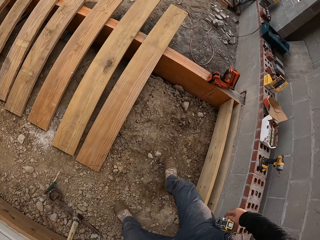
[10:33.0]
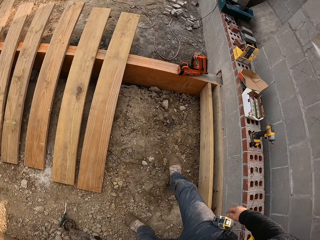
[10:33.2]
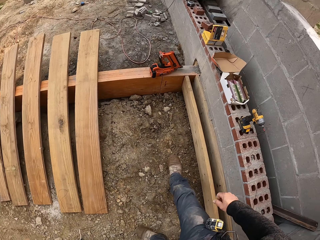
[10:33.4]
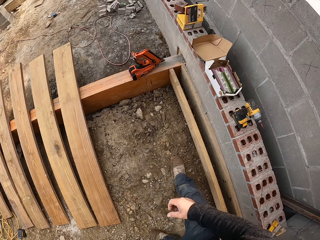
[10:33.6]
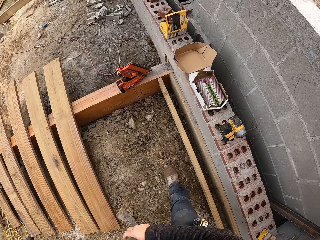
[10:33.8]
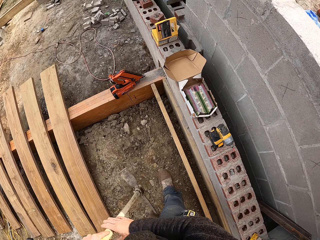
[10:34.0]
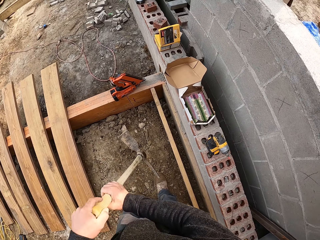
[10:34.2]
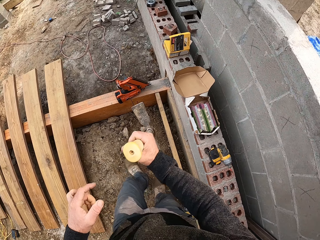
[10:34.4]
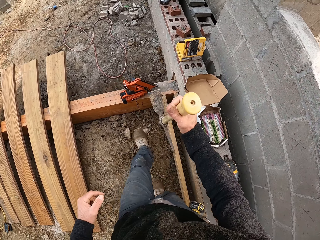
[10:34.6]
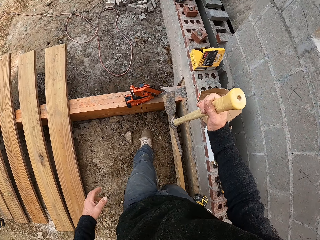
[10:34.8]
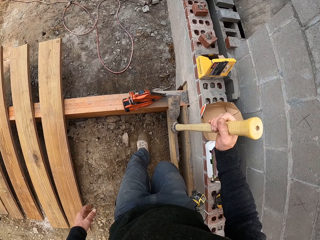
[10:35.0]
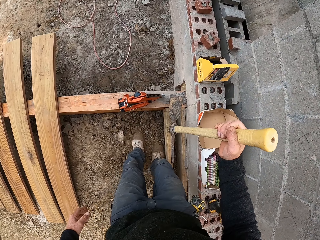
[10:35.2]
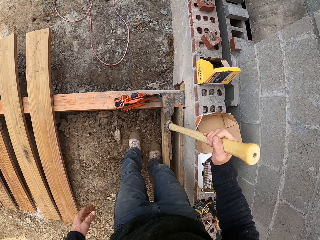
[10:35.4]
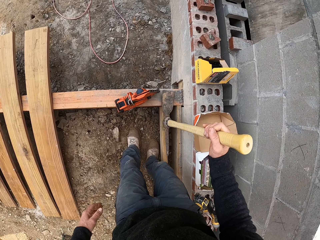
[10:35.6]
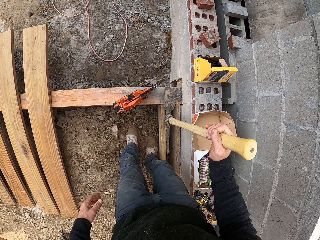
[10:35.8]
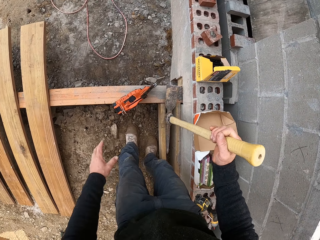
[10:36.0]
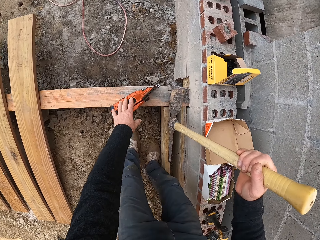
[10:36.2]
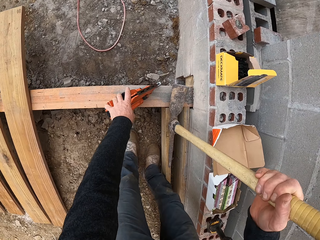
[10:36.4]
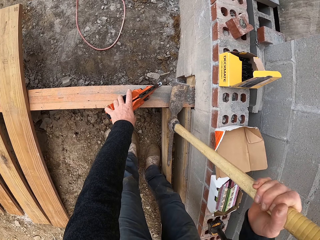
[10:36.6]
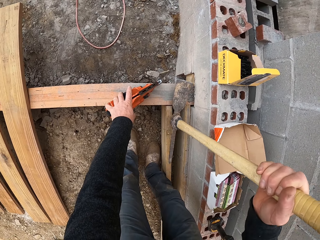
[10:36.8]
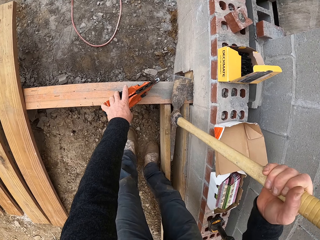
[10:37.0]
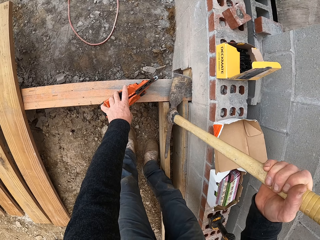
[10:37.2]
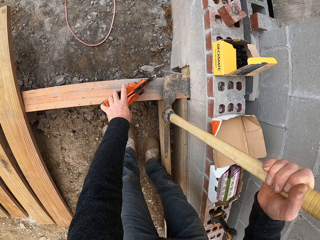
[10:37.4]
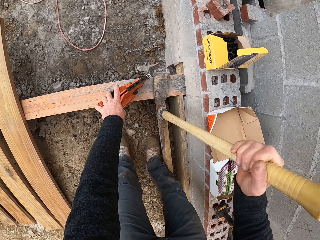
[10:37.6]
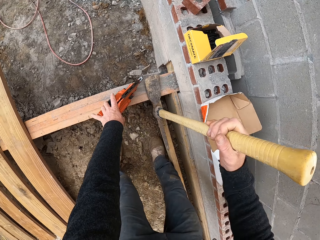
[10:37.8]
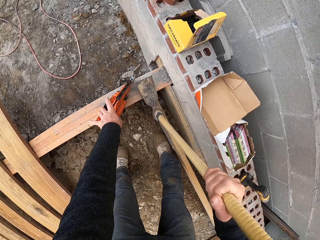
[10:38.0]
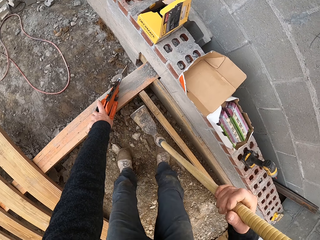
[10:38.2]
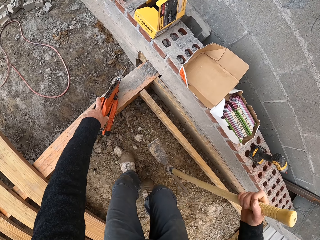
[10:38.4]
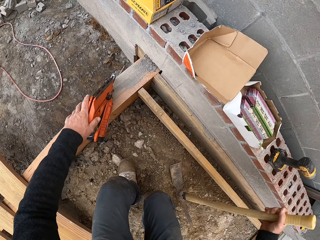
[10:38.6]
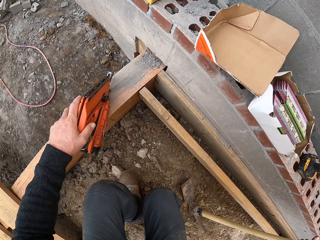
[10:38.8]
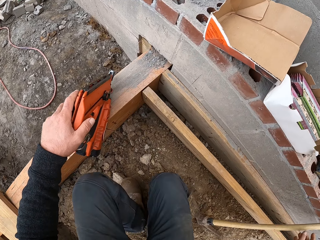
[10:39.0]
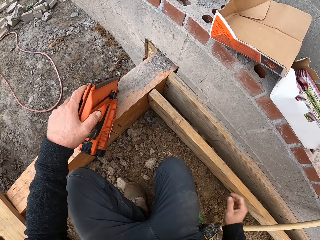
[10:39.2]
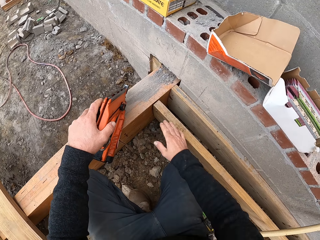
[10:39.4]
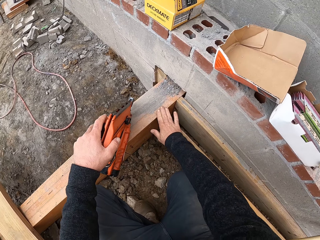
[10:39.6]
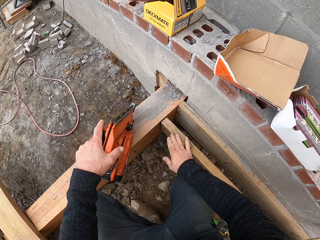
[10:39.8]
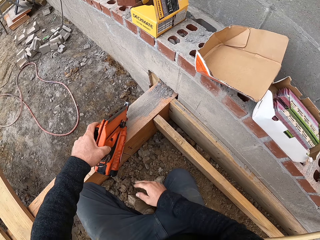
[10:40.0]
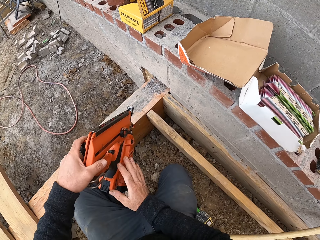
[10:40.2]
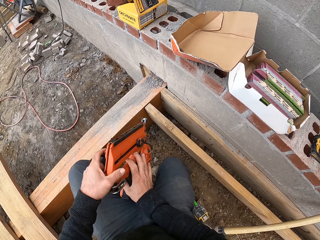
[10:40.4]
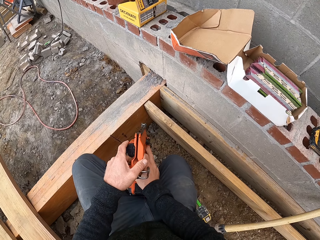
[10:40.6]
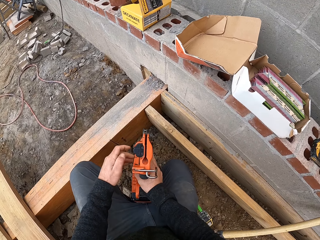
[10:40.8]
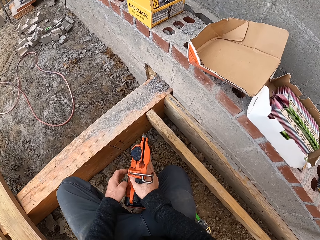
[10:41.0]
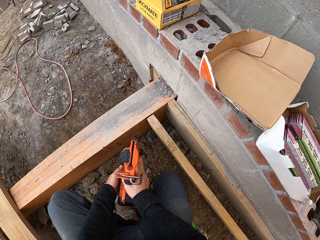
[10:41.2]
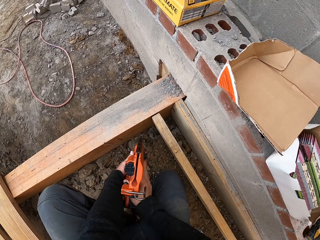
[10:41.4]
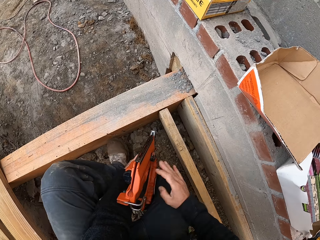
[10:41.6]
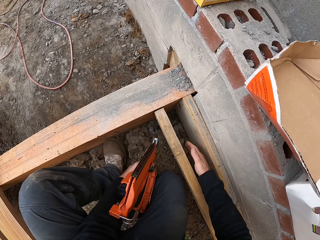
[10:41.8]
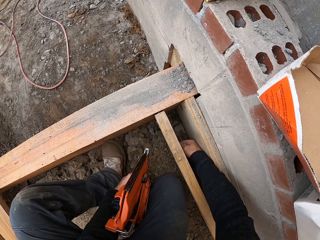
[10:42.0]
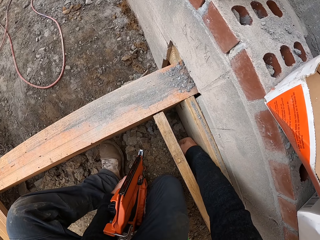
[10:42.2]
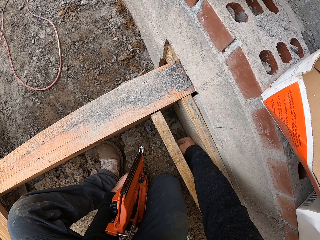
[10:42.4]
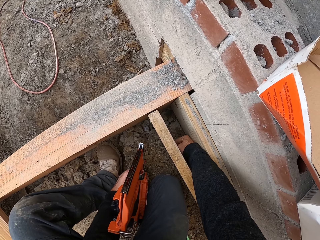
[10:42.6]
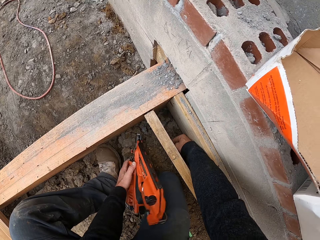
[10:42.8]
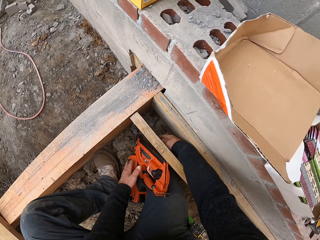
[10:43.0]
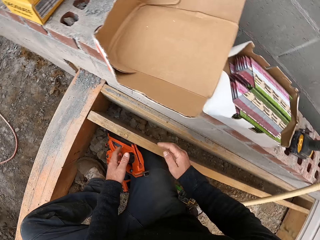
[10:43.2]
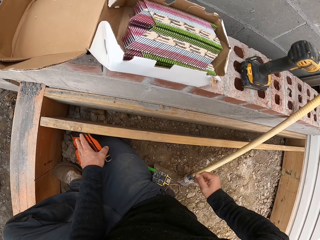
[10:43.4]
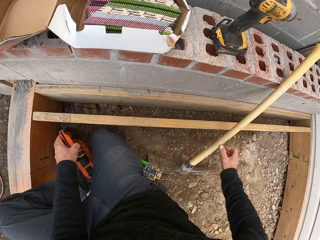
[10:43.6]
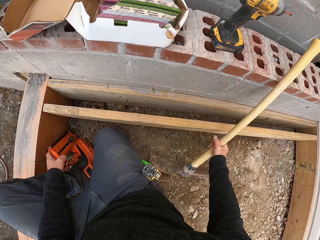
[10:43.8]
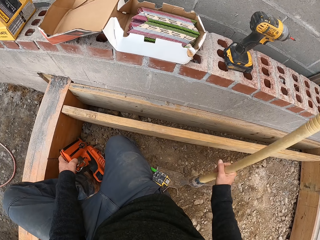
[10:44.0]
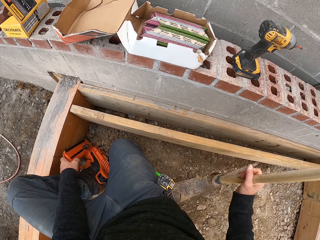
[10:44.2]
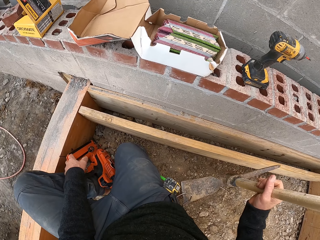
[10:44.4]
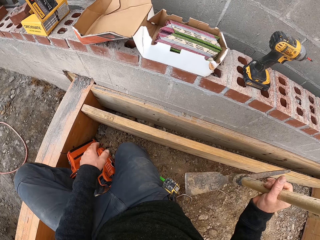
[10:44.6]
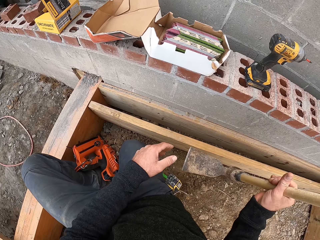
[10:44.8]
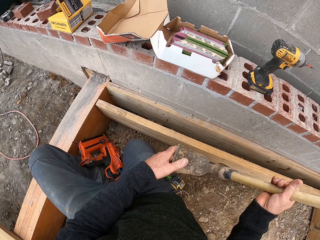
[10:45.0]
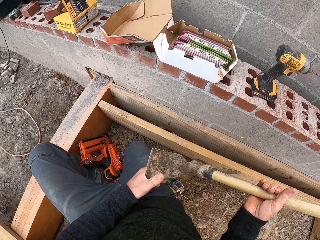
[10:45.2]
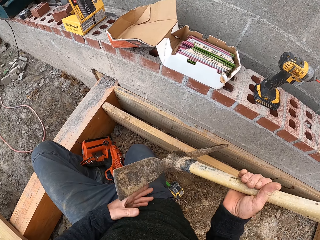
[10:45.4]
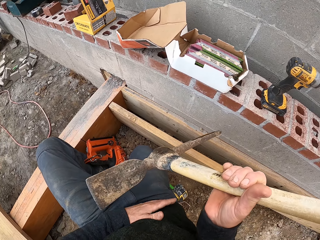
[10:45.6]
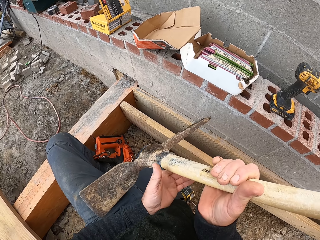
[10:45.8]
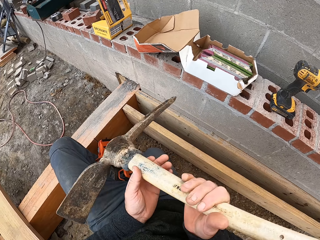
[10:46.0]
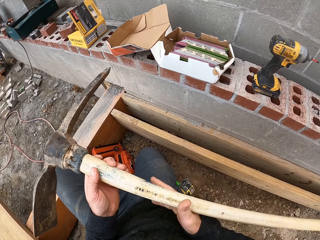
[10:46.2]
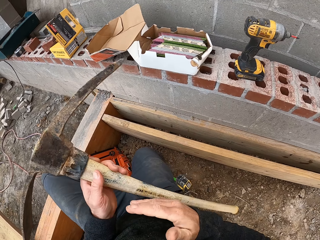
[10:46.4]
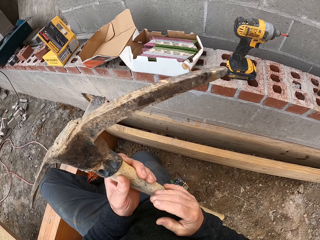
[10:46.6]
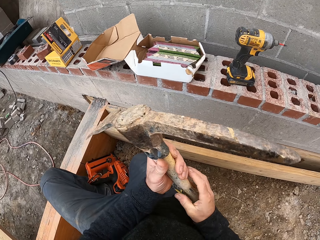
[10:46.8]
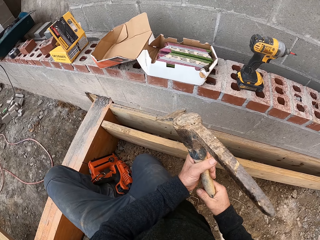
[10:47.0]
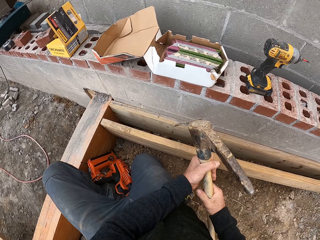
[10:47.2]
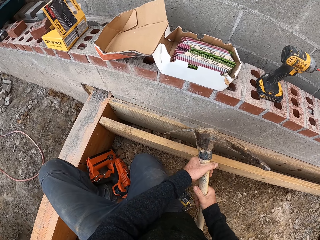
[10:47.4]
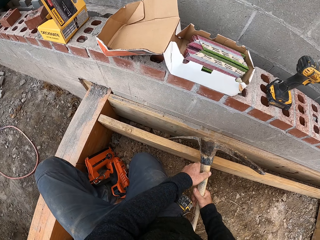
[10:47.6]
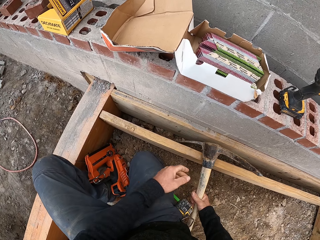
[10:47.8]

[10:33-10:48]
The camera wearer picks up the mattock. They walk. They touch the nail gun. They push the wood into the wall. They put down the mattock. They pick up the circular saw. They stabilize the wood. They fit the timber. They pick up the mattock. They touch the mattock.

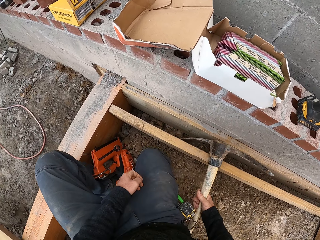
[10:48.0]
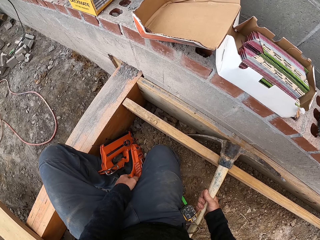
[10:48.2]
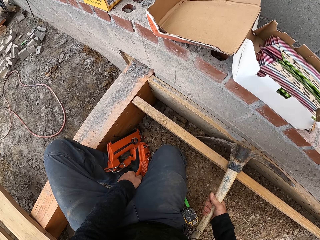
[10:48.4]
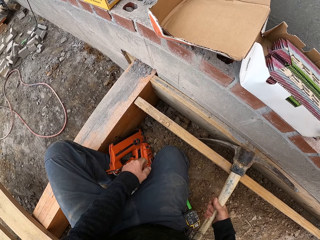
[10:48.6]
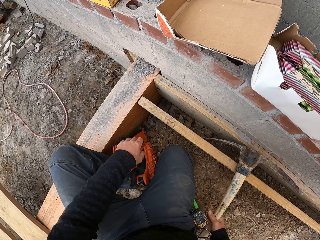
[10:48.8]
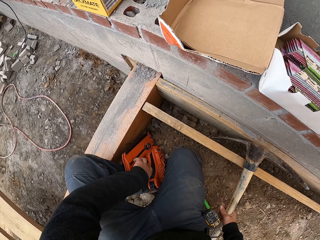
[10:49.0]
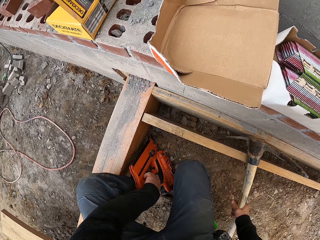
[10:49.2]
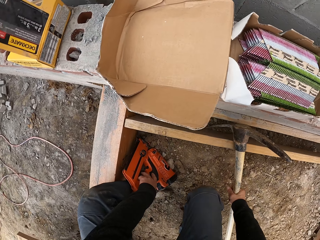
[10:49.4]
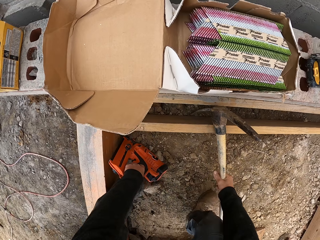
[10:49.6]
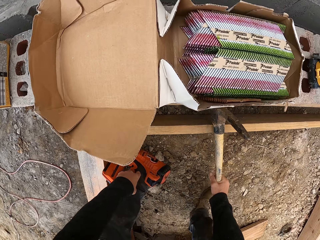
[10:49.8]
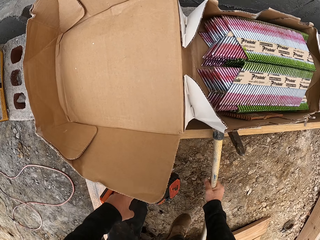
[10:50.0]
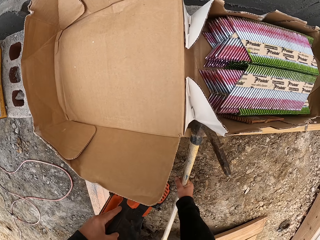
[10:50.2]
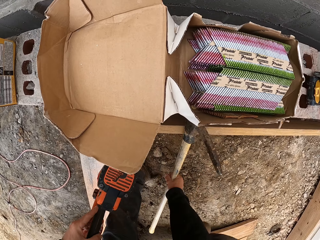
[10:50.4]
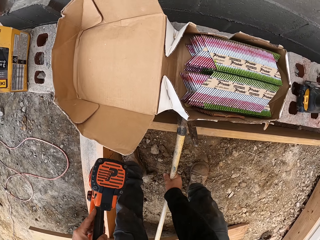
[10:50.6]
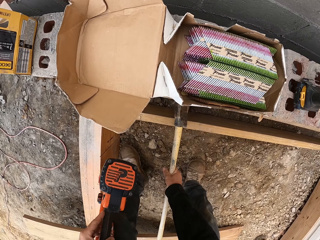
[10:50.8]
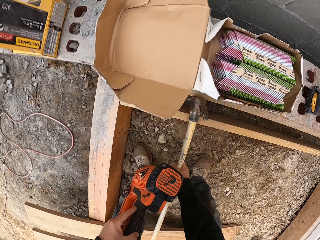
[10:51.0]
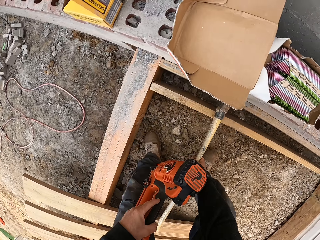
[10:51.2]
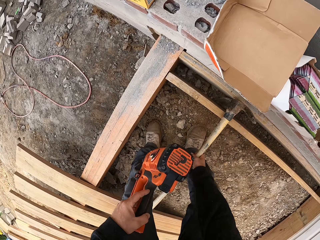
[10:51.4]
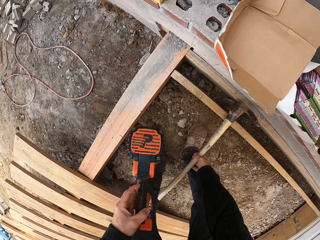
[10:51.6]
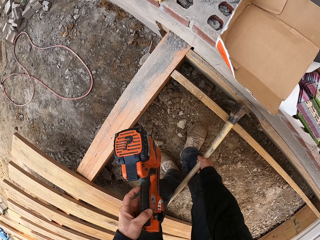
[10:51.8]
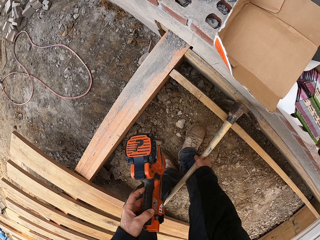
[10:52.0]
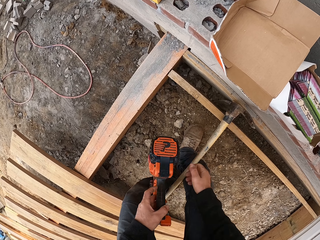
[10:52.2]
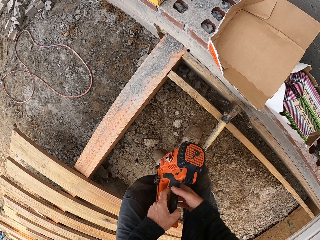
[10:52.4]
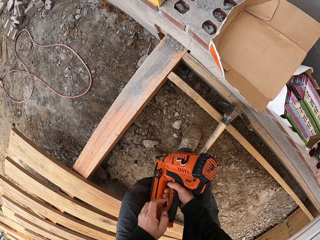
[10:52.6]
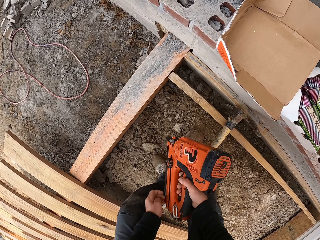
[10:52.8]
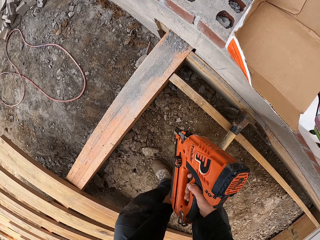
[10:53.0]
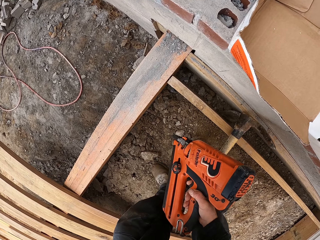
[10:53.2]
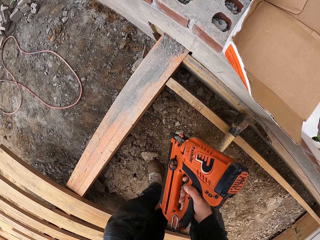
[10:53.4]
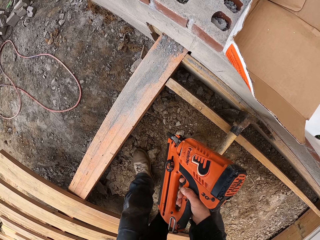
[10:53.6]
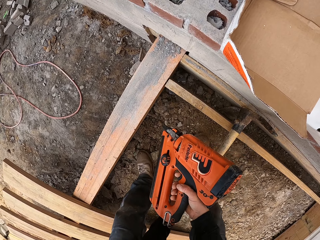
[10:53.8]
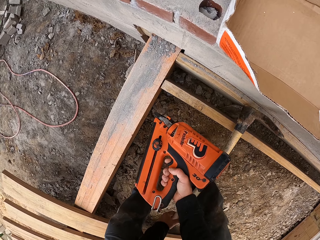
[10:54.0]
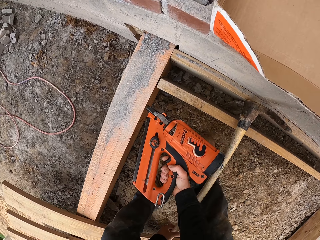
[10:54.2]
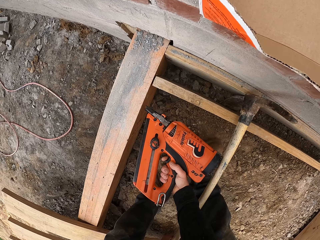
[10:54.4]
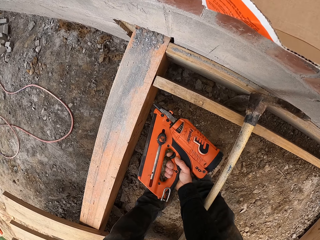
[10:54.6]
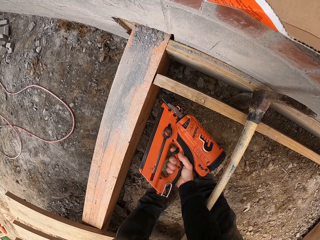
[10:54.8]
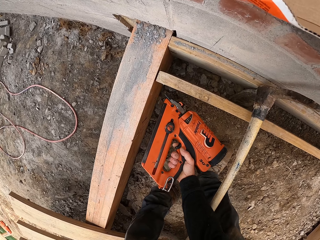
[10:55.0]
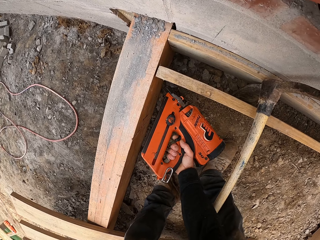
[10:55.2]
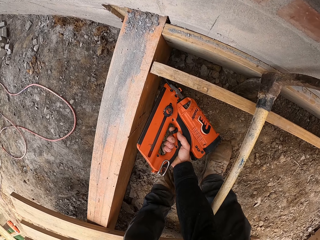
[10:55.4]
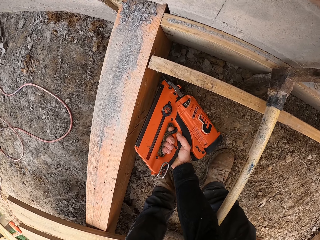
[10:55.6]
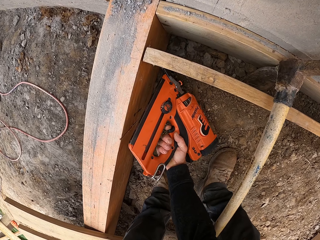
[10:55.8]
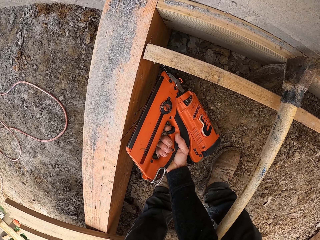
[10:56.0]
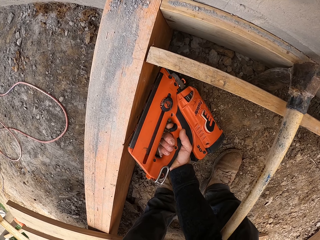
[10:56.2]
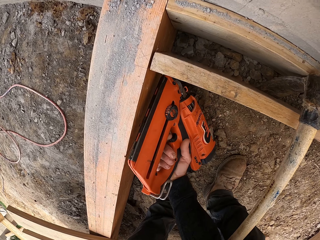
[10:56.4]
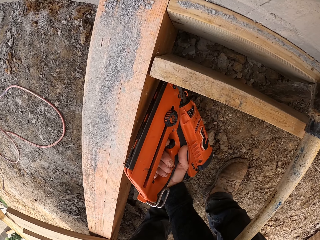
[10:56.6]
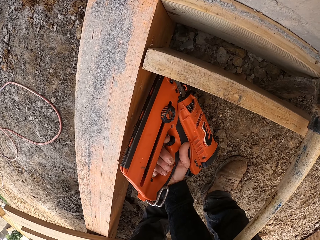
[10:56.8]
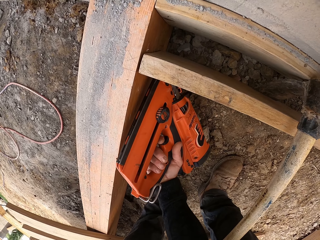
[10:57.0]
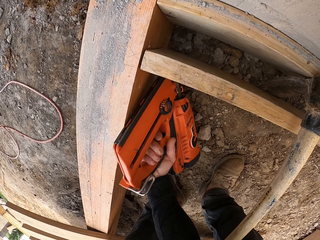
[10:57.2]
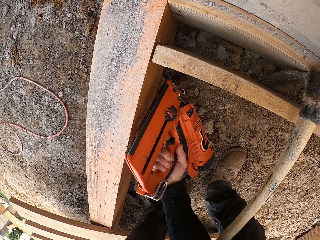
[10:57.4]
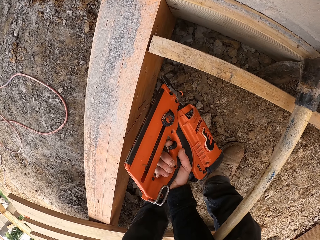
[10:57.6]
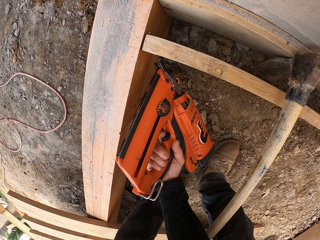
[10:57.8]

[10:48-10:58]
The camera wearer picks up the circular saw. They hold a nail gun. They cut the wood. They drive a nail into the timber.
